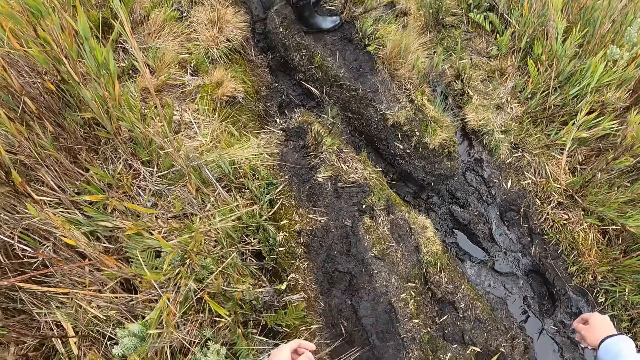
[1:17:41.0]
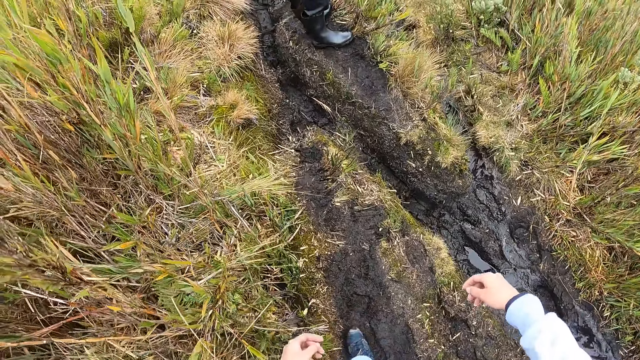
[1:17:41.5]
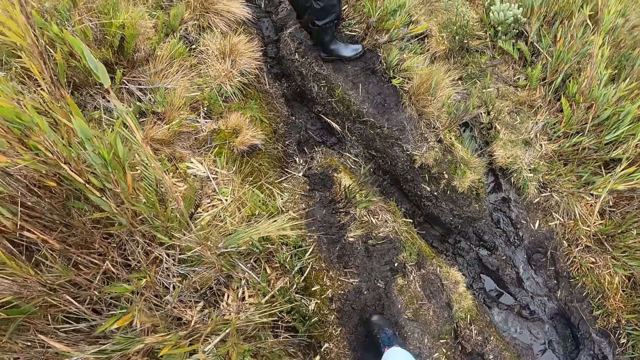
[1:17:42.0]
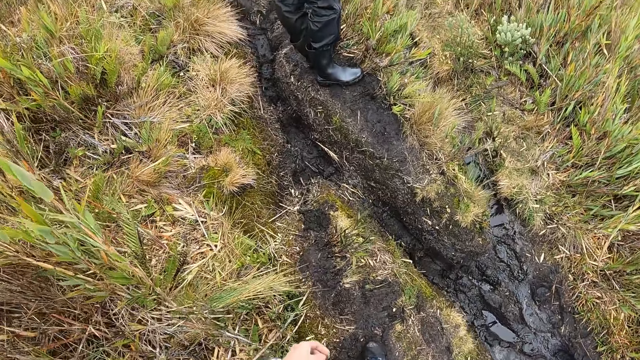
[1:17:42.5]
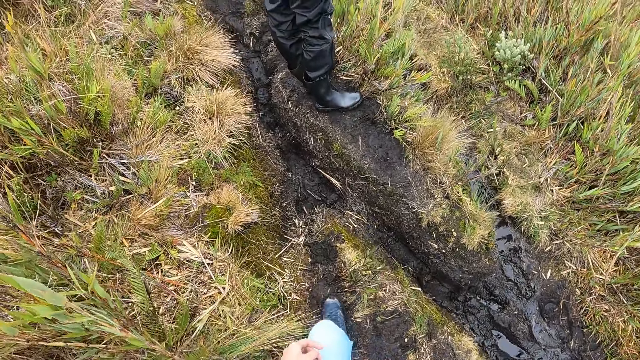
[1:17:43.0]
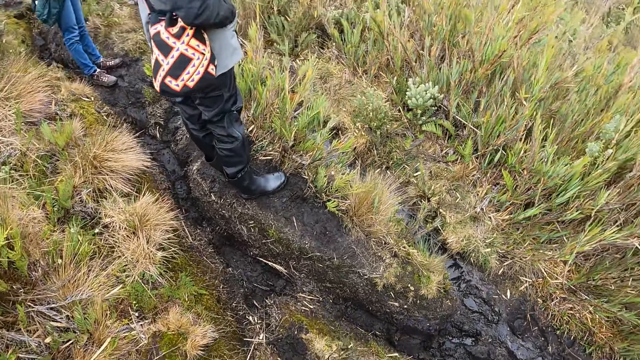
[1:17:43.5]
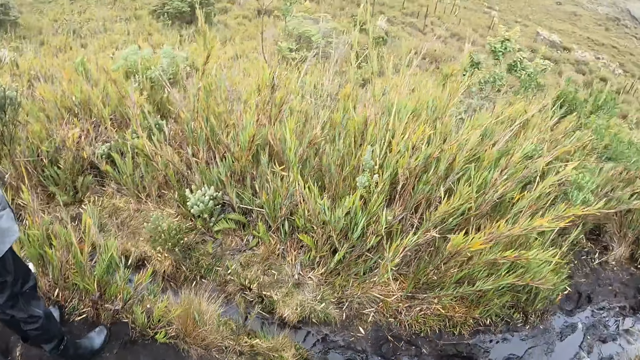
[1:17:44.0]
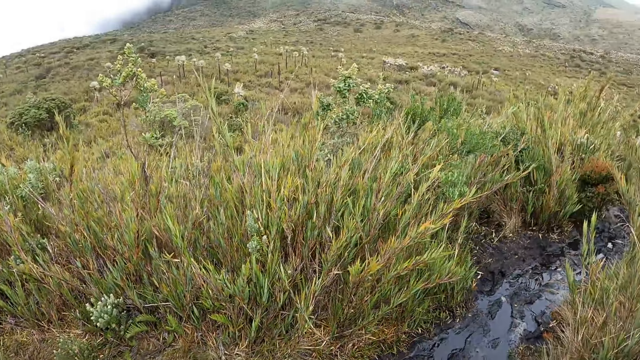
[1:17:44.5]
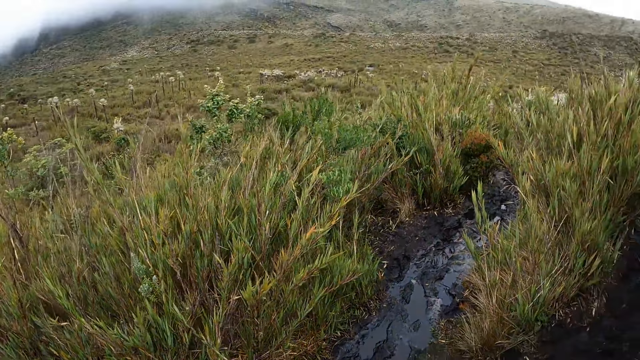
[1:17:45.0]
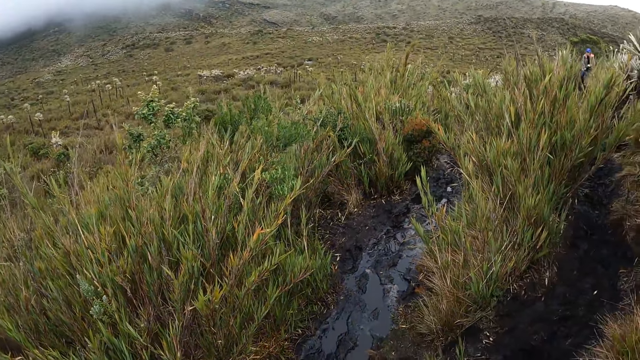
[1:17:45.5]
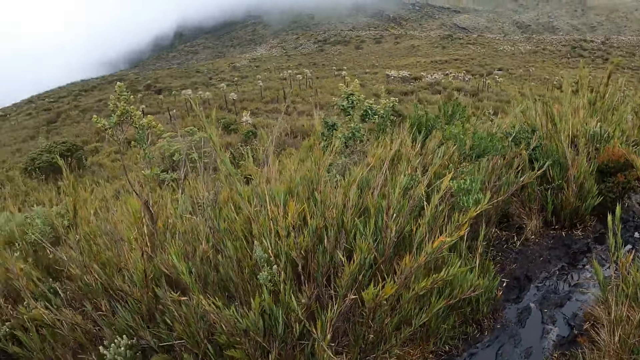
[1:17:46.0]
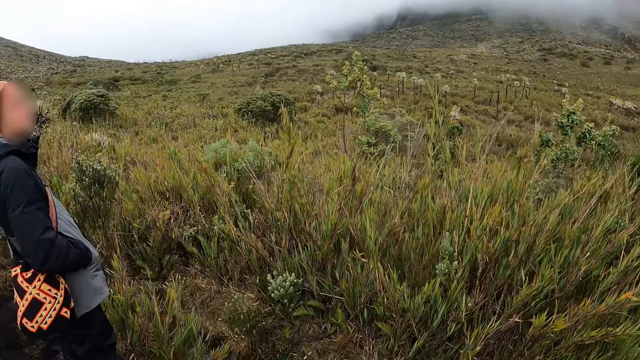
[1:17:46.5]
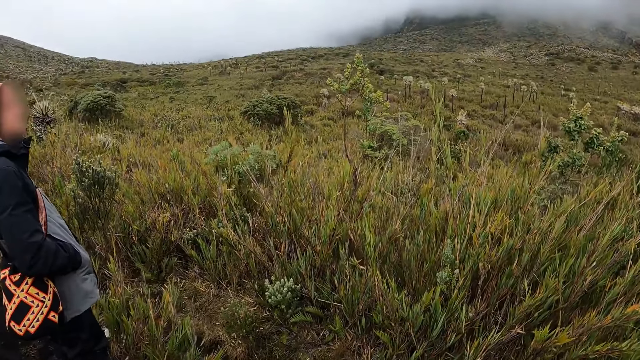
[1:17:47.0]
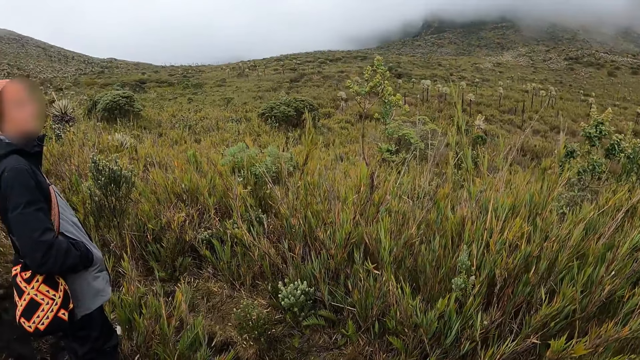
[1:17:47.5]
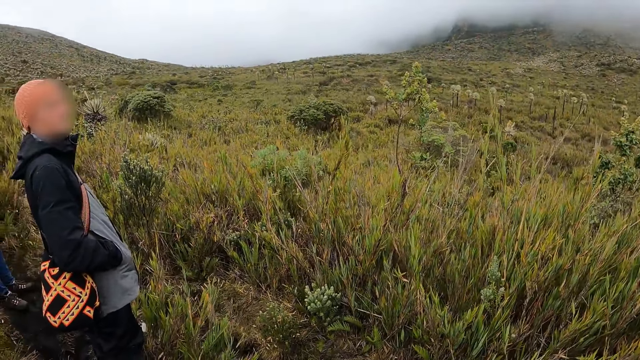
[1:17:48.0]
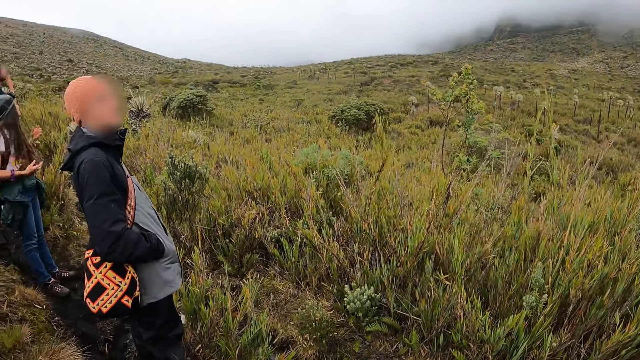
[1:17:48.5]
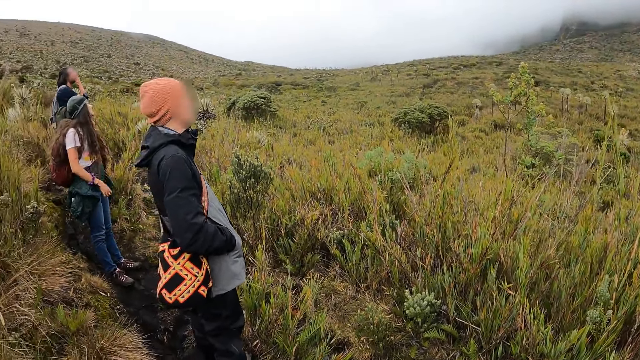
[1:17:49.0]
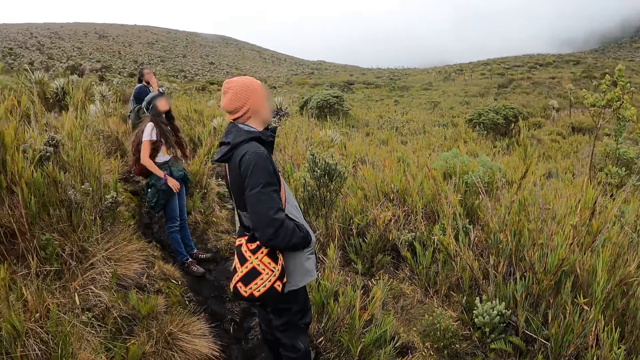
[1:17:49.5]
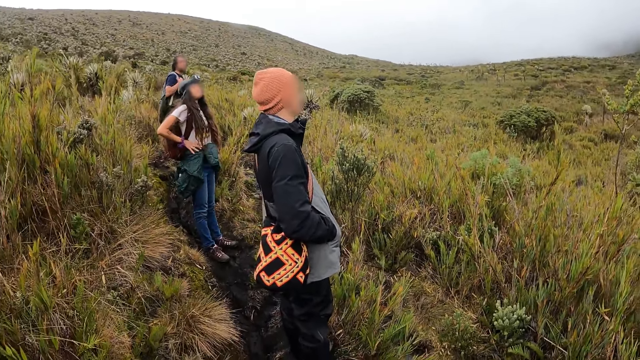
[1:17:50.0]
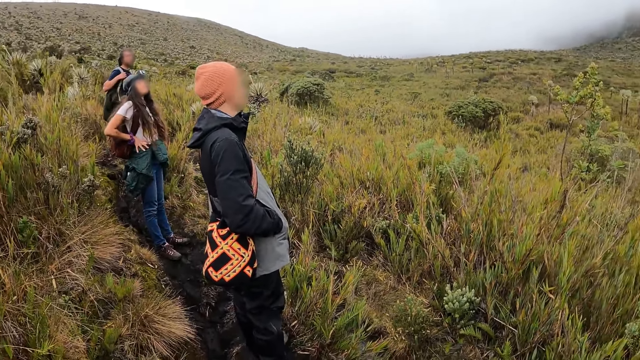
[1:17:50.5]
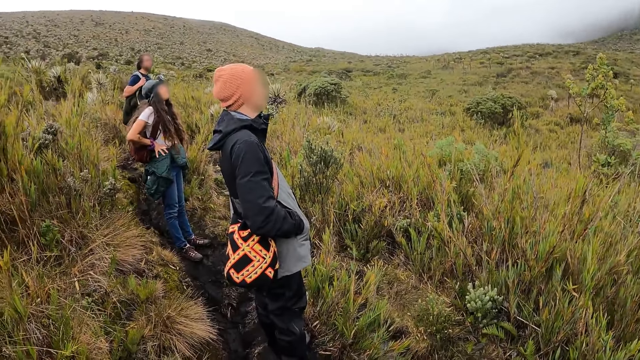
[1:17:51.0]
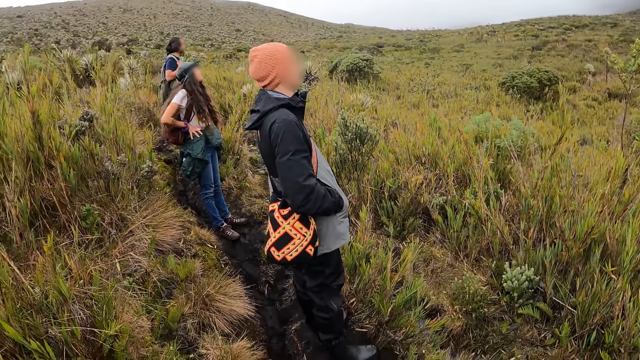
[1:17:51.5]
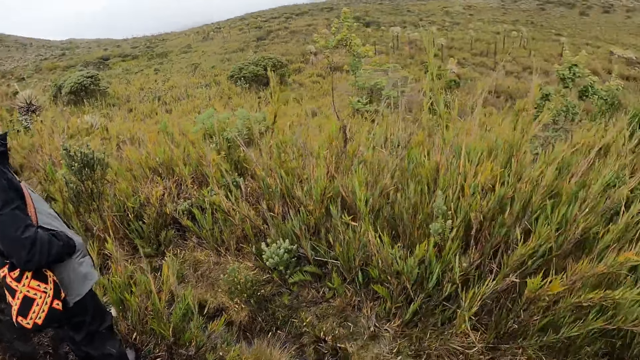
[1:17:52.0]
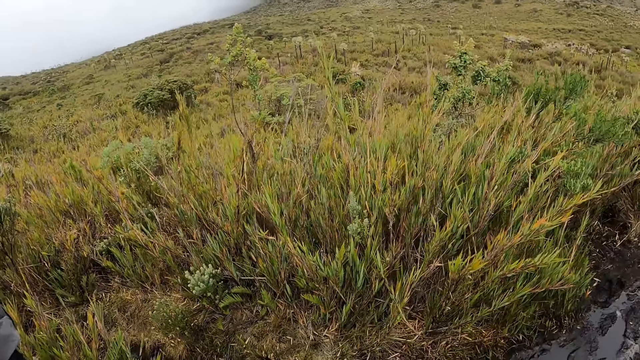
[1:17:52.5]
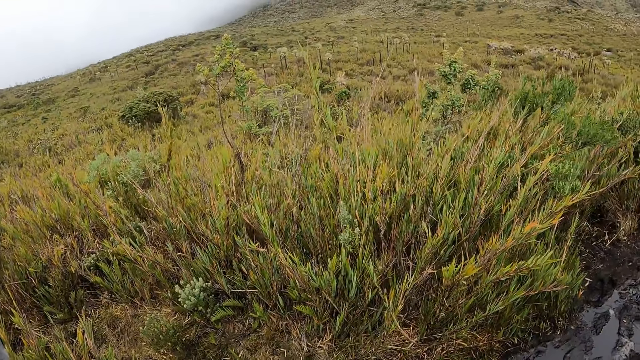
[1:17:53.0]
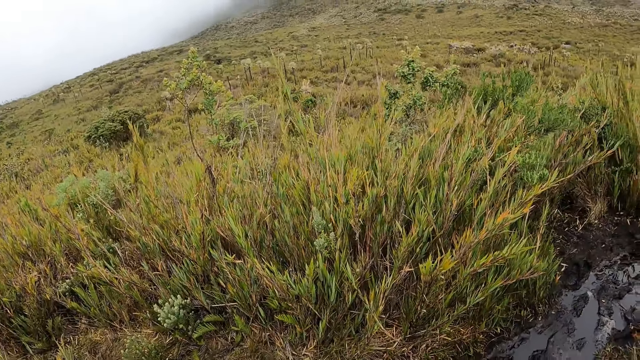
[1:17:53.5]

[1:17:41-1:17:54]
The camera wearer looks around the vegetation. They converse with a man. The camera wearer looks around the vegetation.

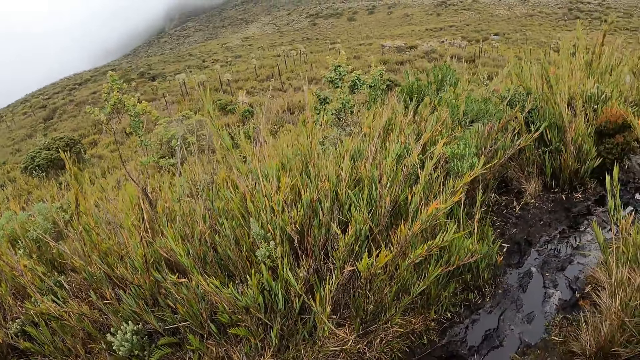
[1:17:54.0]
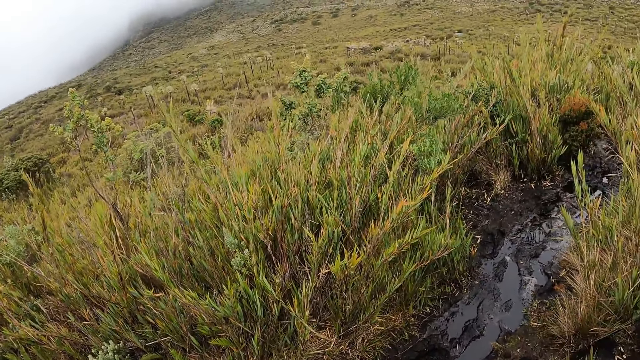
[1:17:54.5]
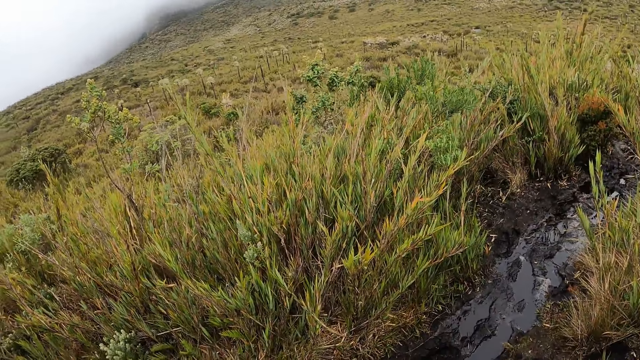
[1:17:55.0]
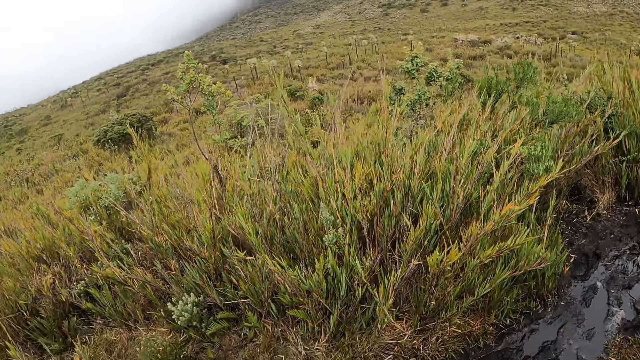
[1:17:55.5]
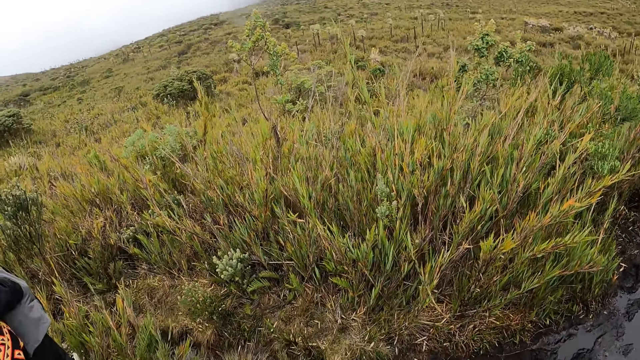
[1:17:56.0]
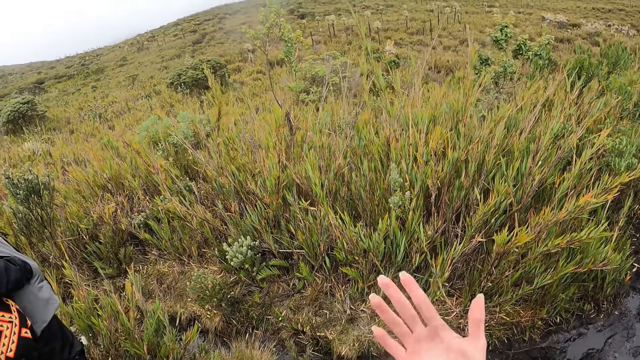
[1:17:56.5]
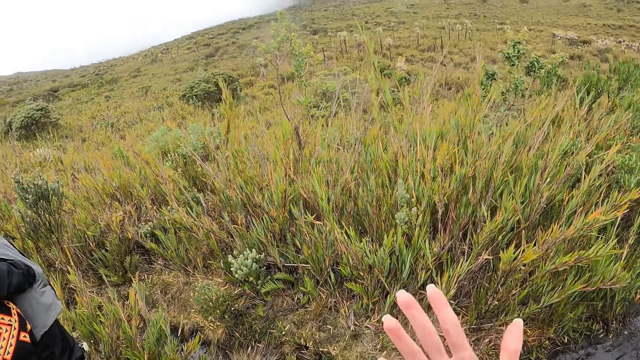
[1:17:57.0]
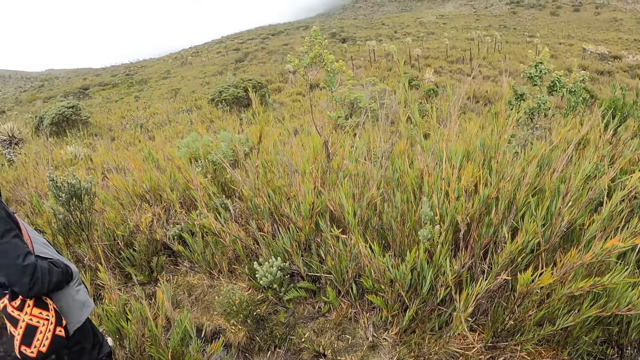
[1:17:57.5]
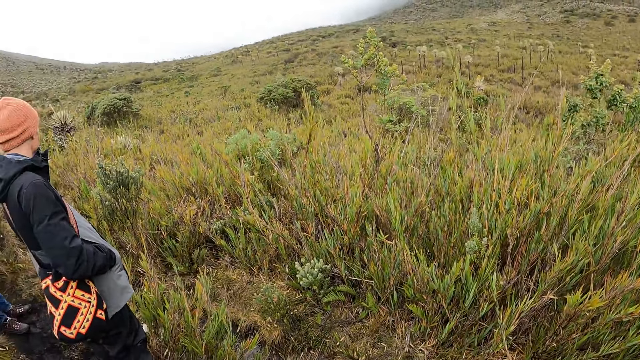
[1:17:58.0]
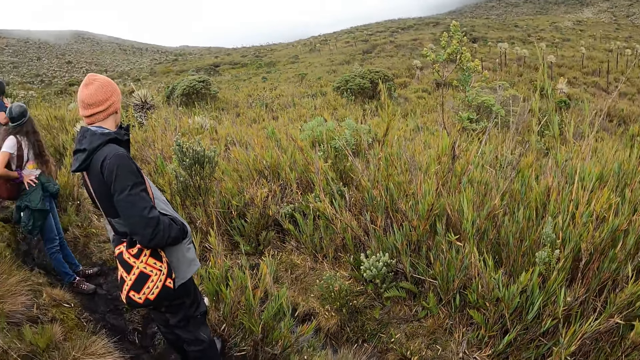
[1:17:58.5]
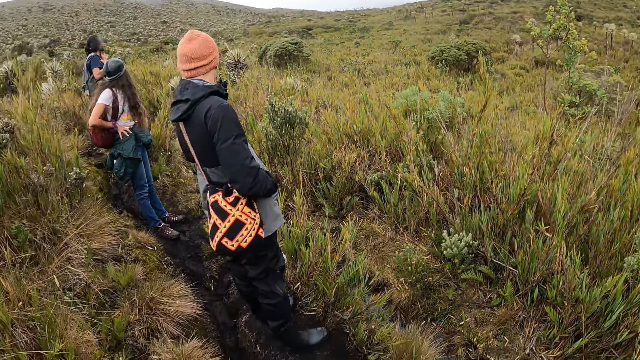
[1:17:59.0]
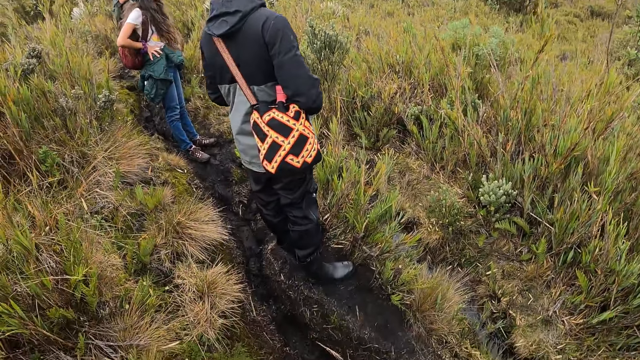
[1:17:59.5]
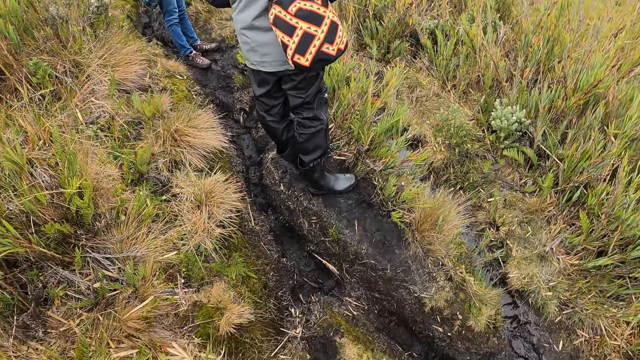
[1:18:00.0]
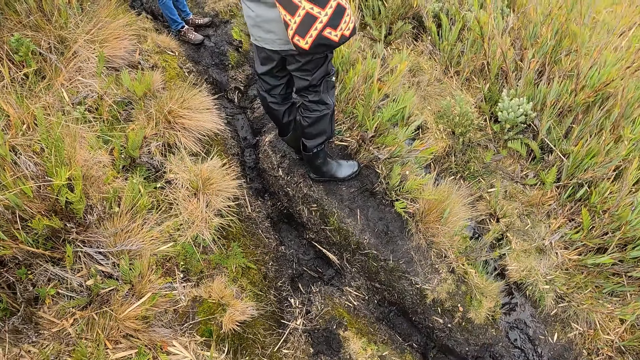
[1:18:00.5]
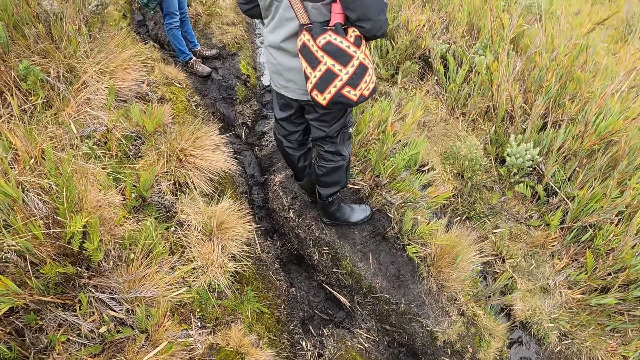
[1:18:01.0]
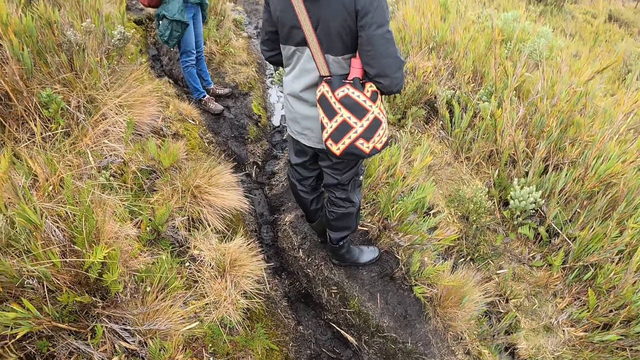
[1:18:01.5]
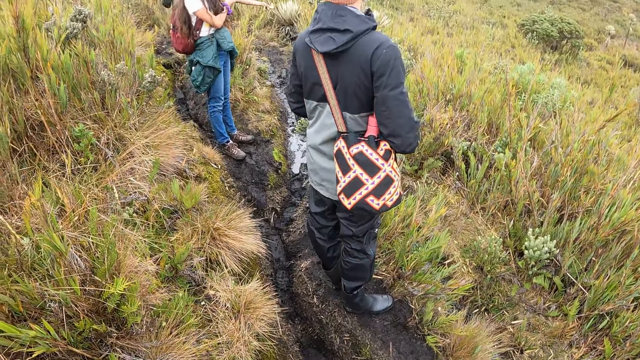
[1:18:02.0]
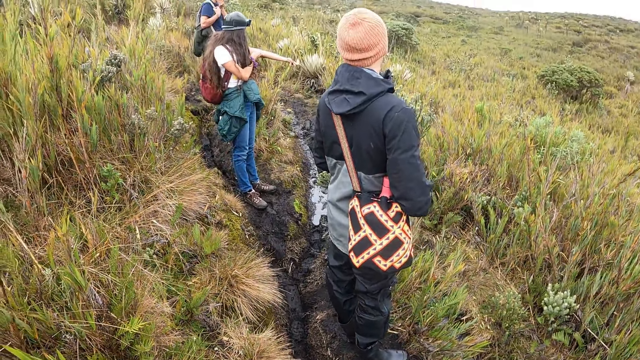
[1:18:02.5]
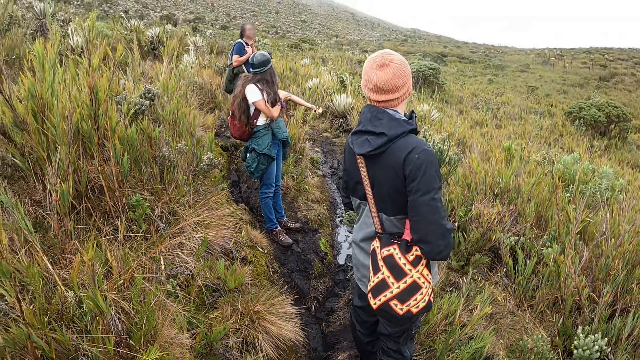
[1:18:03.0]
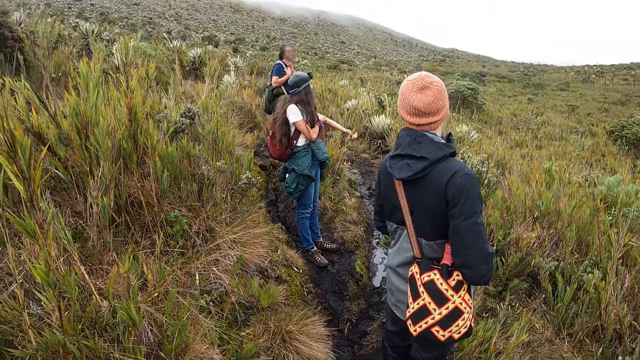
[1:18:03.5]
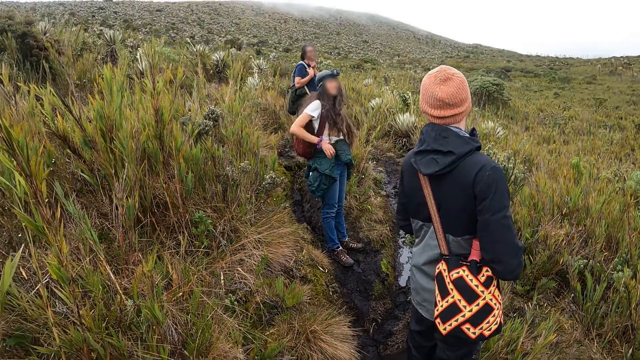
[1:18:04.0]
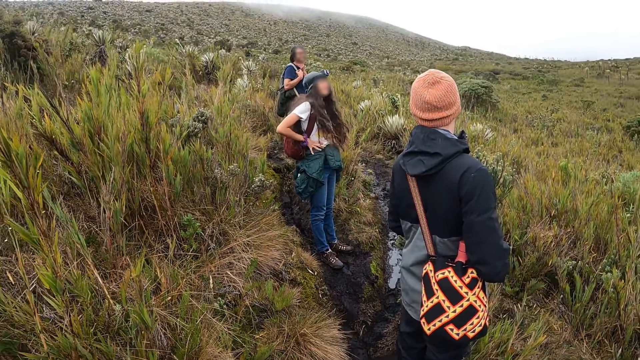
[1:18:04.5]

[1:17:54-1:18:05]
The camera wearer checks the hand. They look around the vegetation.
